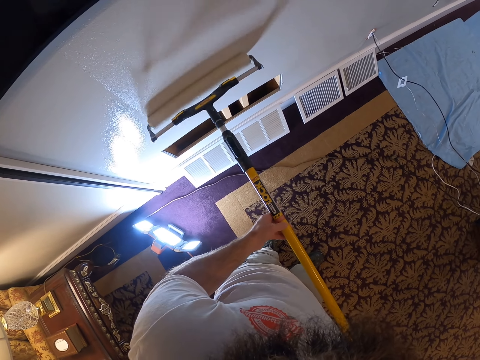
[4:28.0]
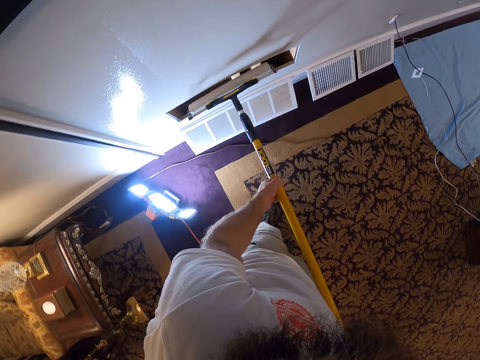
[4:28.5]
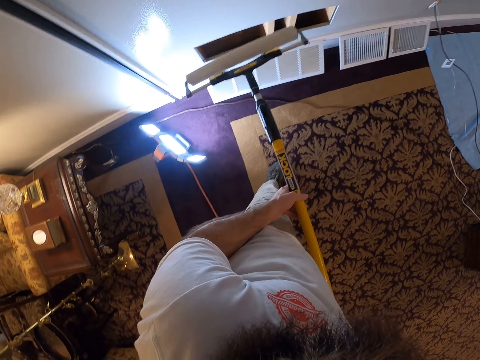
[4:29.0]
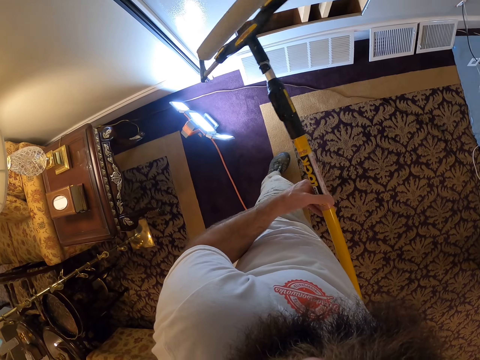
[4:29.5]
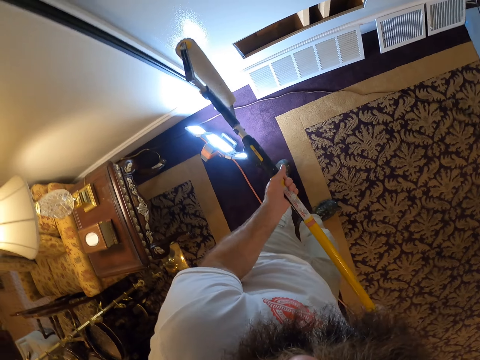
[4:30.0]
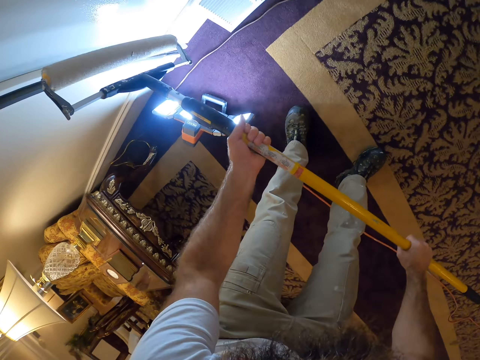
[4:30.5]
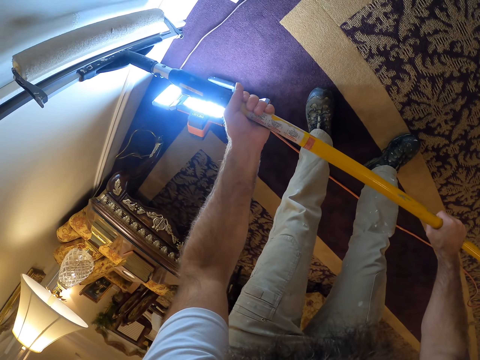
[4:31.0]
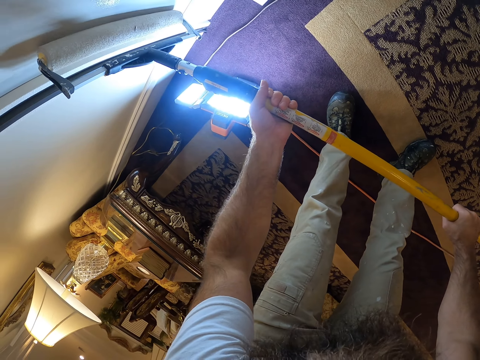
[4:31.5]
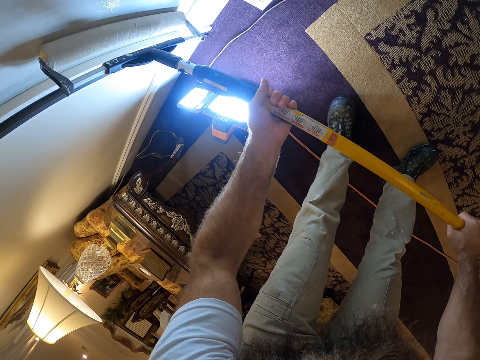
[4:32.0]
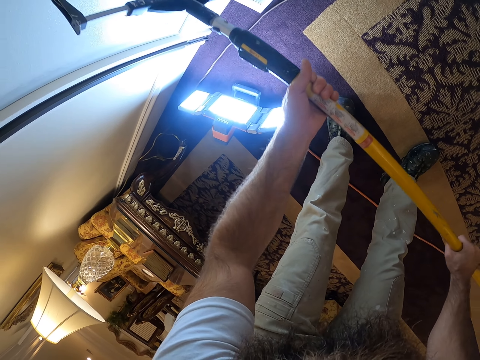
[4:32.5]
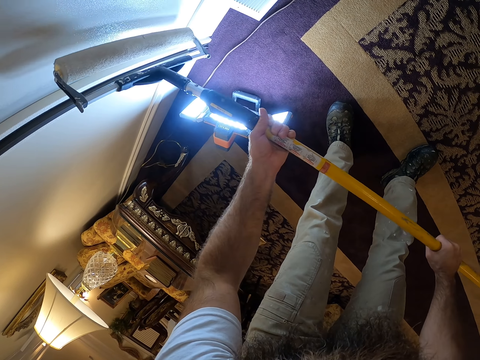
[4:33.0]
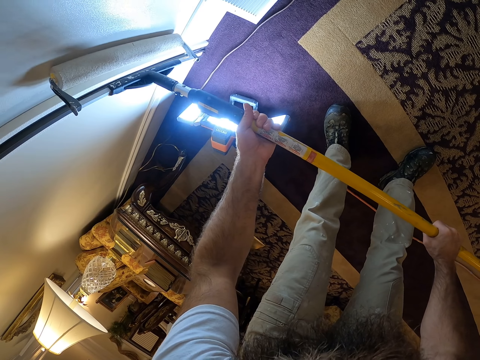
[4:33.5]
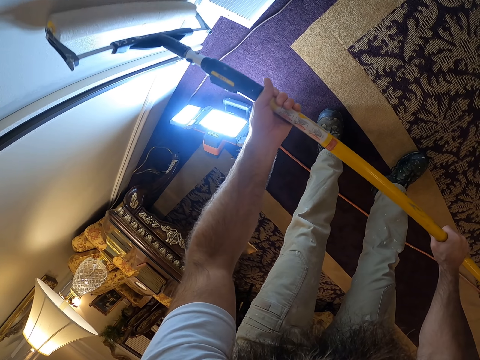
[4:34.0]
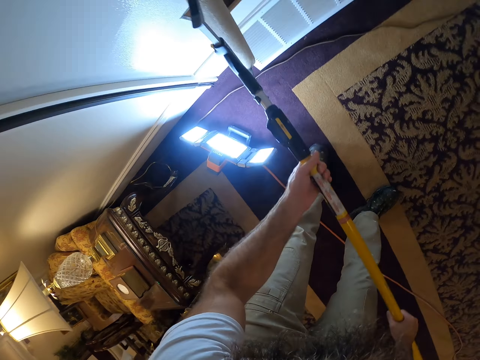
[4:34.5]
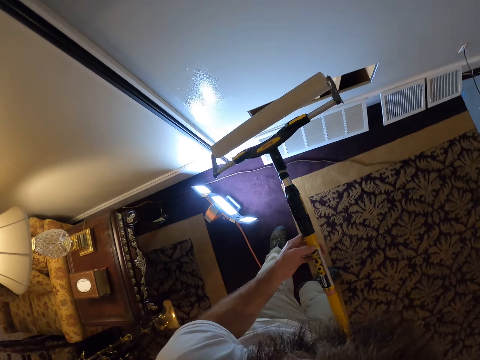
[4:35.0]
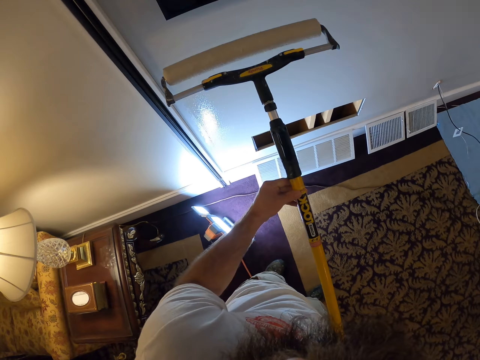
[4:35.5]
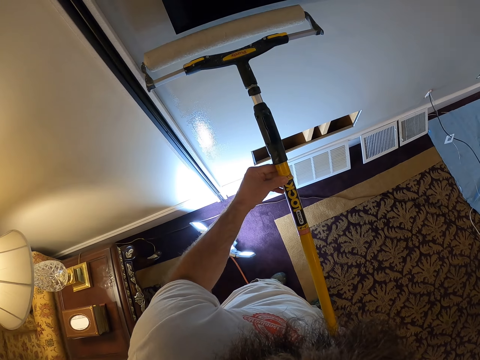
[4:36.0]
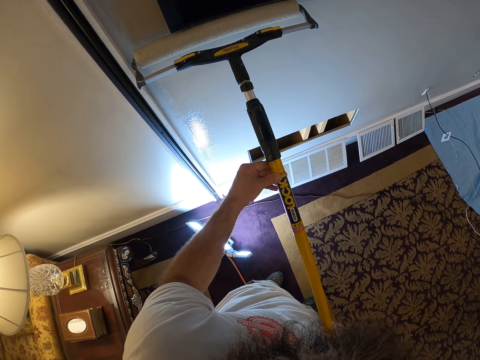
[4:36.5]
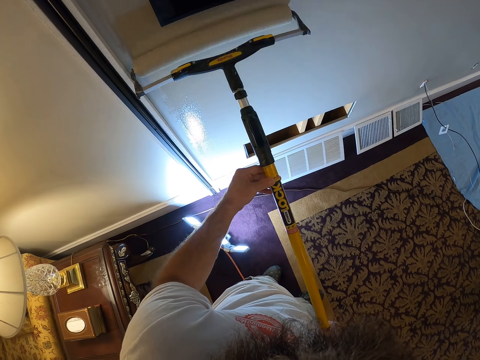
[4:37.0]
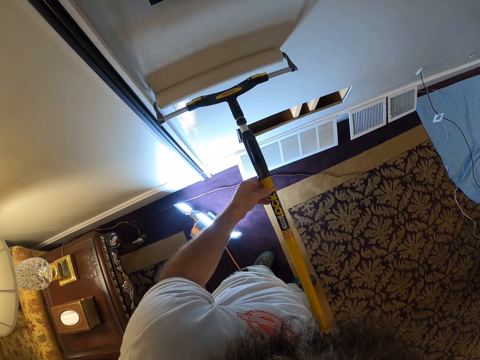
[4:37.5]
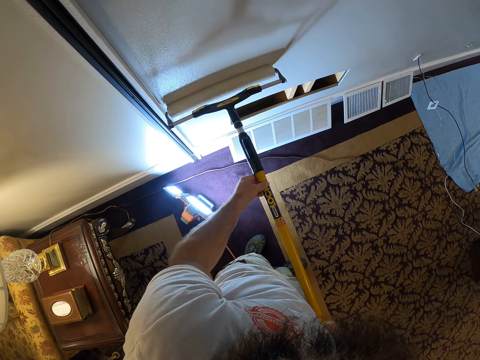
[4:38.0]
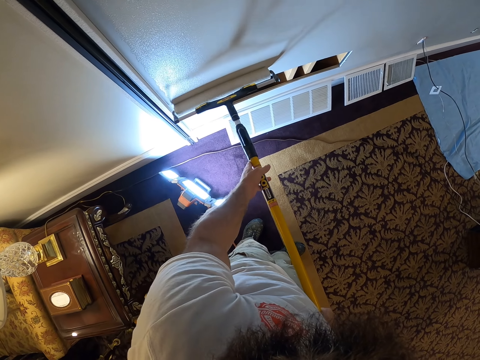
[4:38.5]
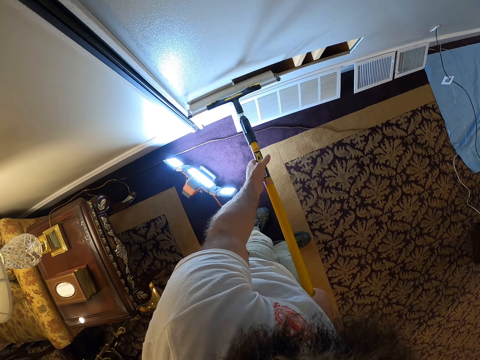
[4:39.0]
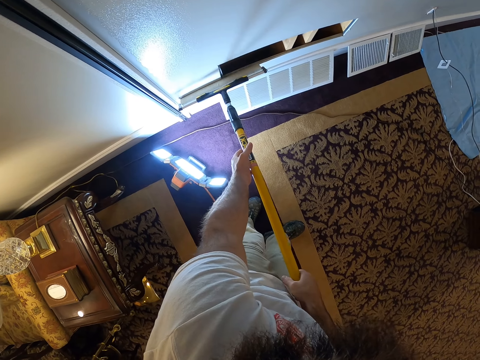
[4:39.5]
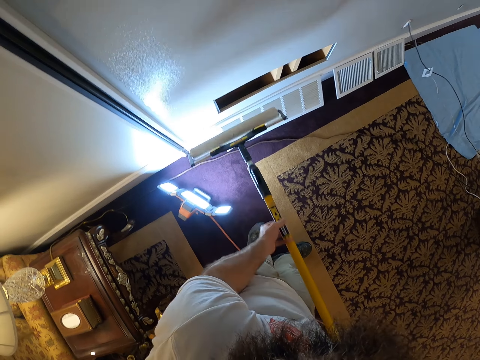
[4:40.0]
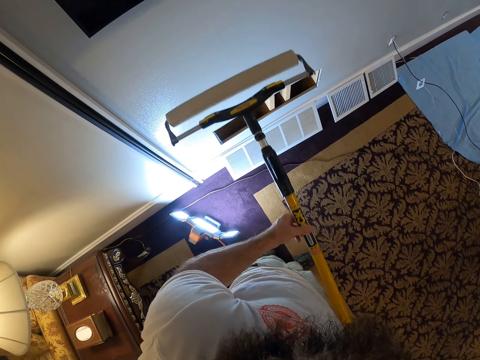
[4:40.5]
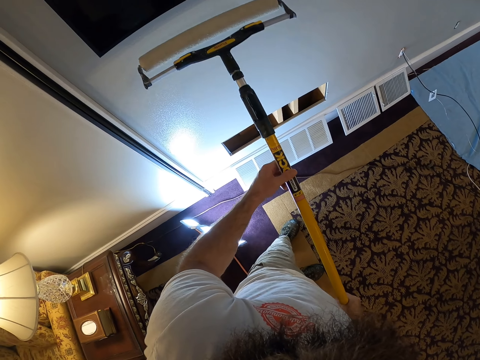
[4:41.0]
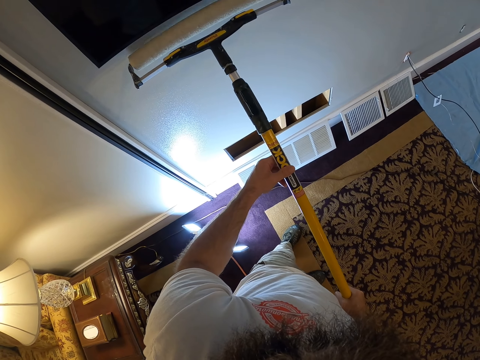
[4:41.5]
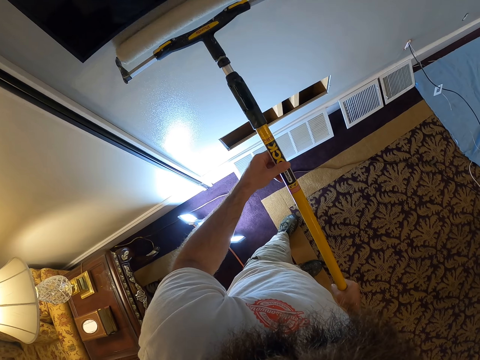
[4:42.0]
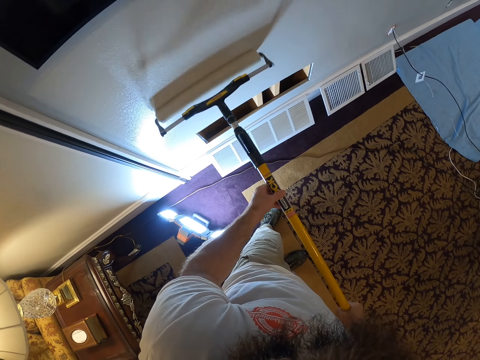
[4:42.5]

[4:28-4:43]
The camera wearer adjusts the paint roller in both hands. He flips the roller. He paints the wall with the paint roller in both hands.

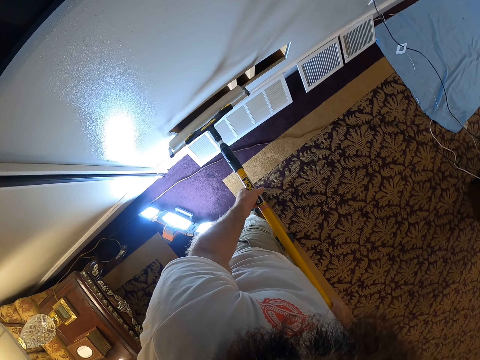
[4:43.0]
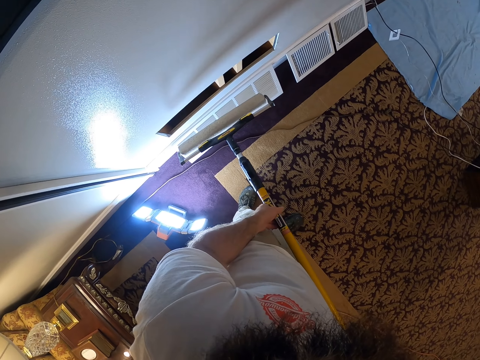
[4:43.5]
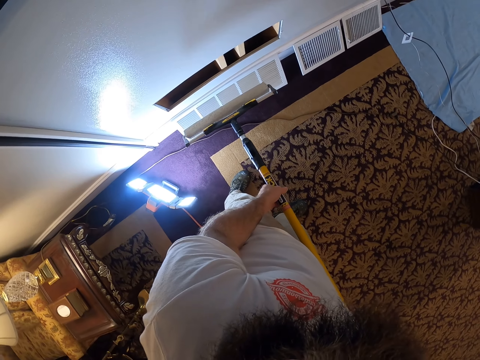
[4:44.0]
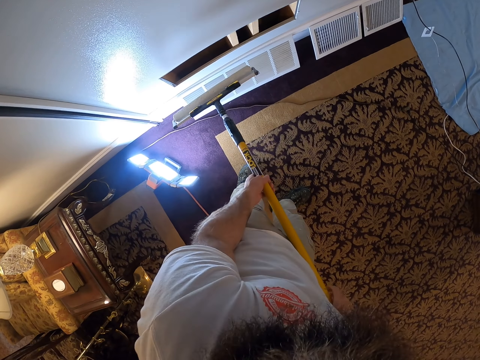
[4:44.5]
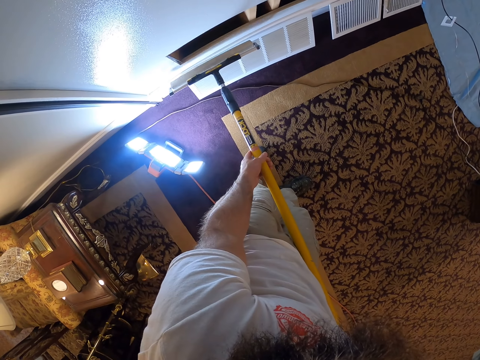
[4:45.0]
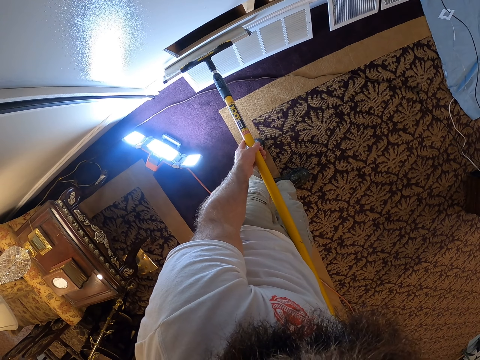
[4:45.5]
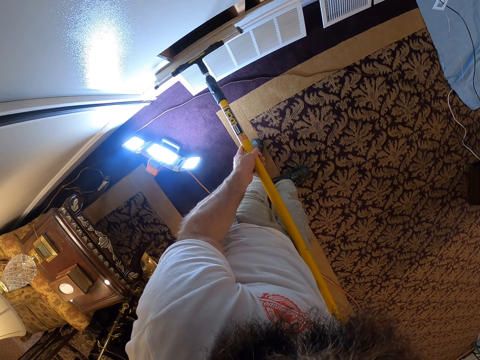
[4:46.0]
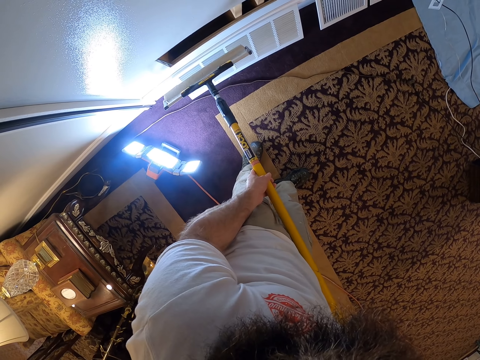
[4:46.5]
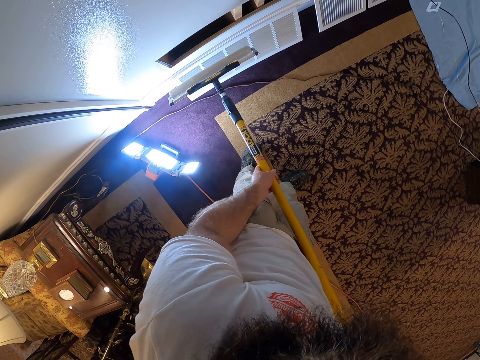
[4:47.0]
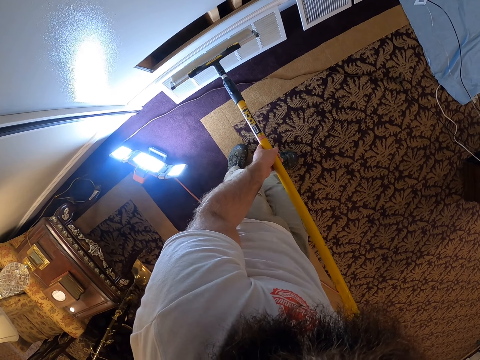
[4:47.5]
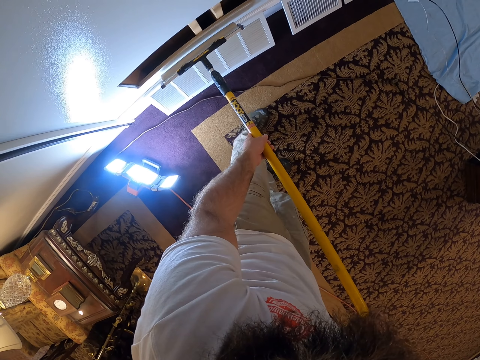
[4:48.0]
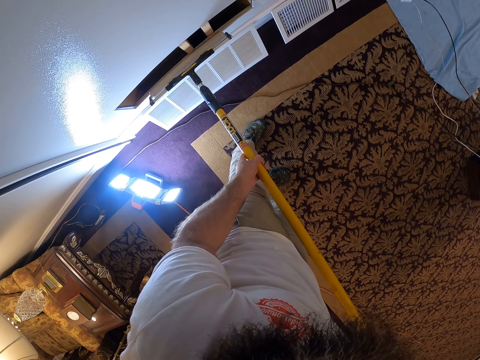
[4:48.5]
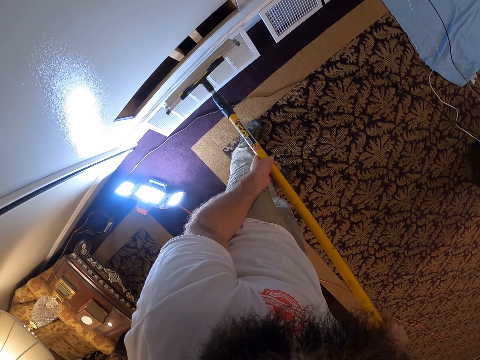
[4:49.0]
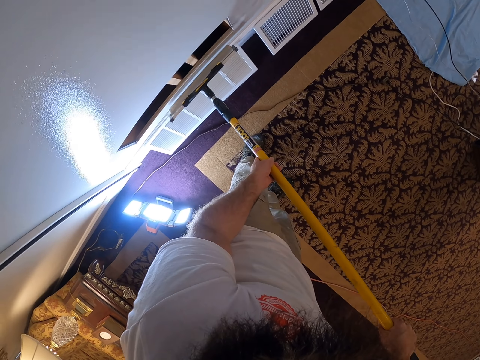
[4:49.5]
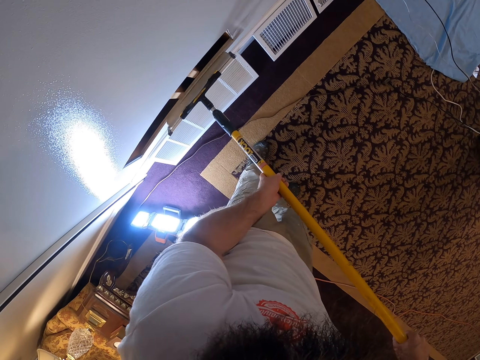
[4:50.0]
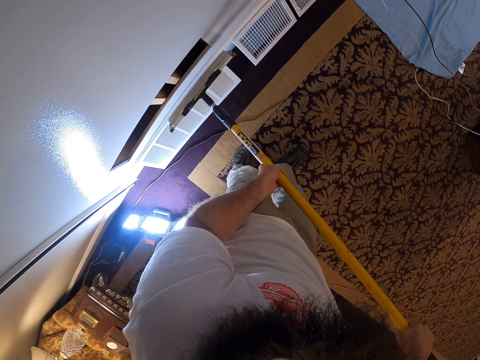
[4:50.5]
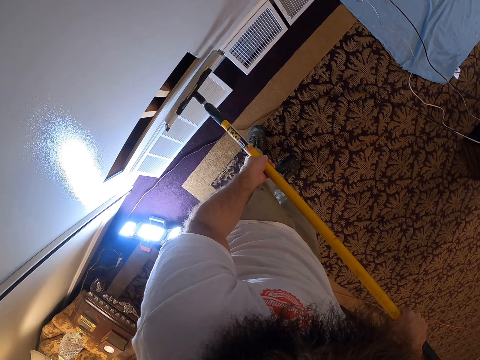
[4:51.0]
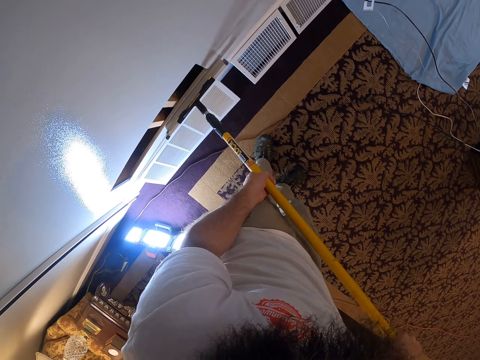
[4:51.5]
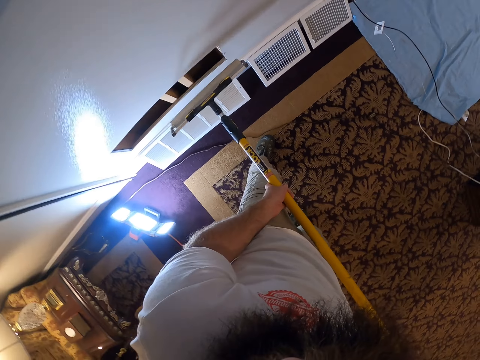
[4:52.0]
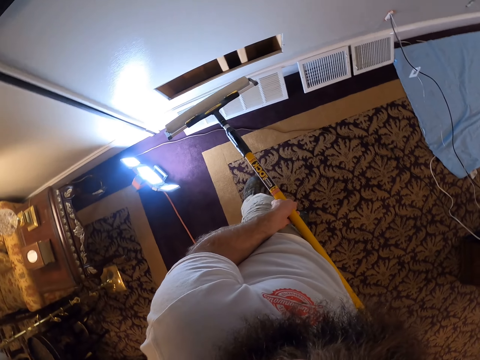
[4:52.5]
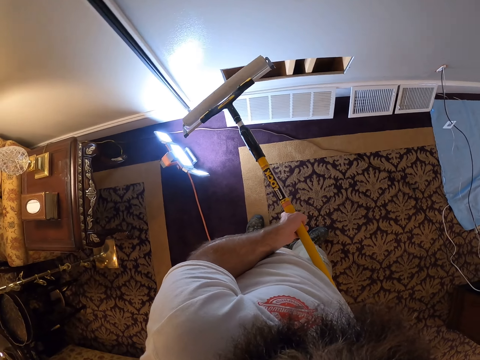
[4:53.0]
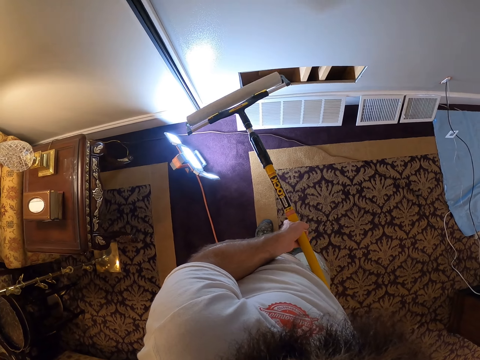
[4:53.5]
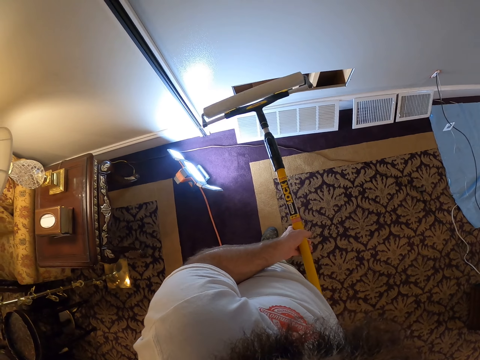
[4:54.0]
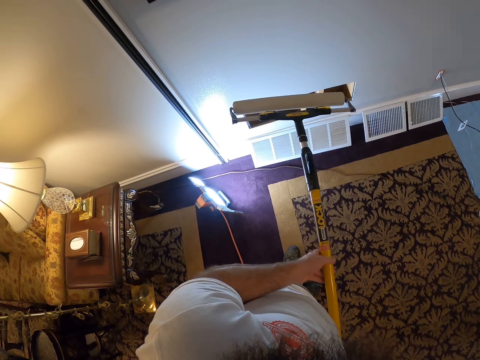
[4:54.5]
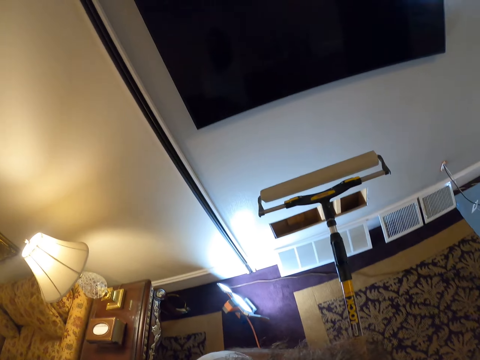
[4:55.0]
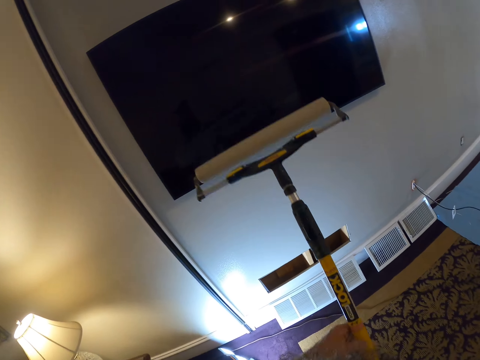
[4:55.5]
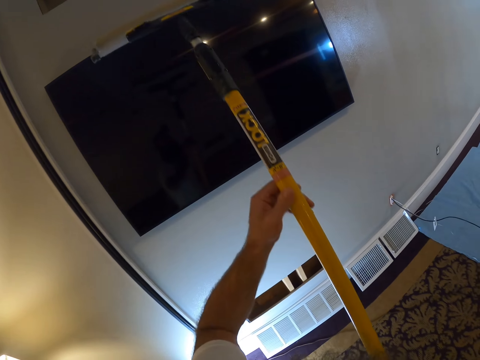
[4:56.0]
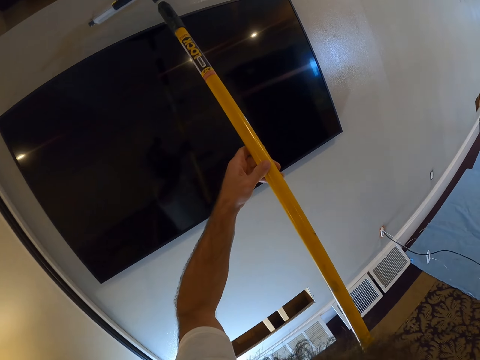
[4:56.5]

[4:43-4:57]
The camera wearer paints the wall. They stop. They look around. They paint the wall.
